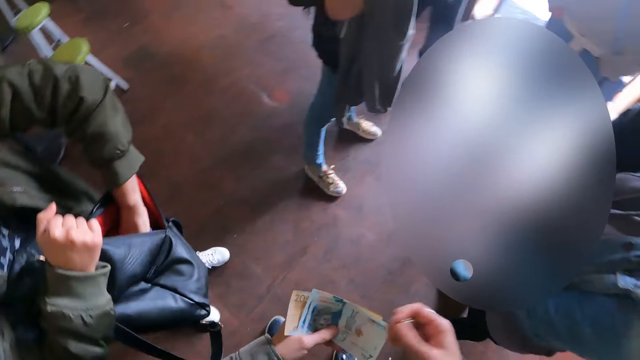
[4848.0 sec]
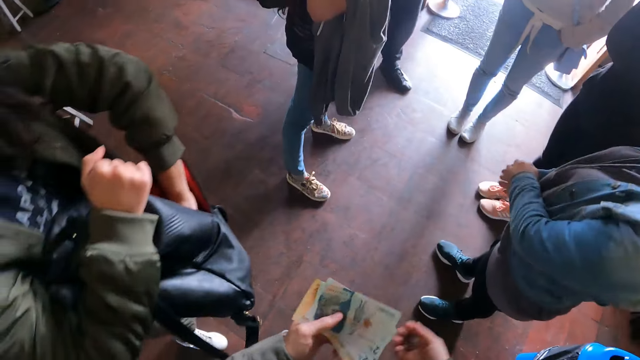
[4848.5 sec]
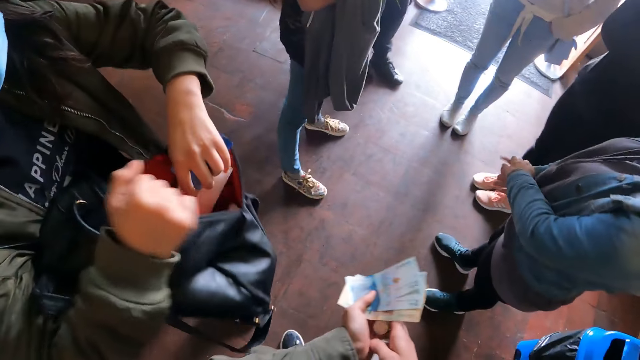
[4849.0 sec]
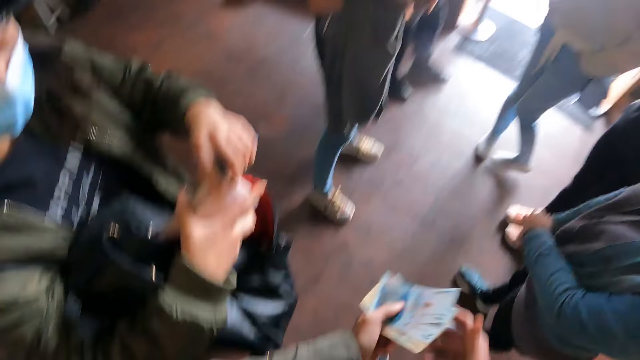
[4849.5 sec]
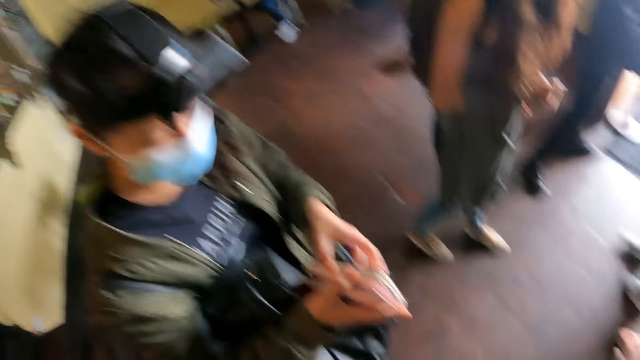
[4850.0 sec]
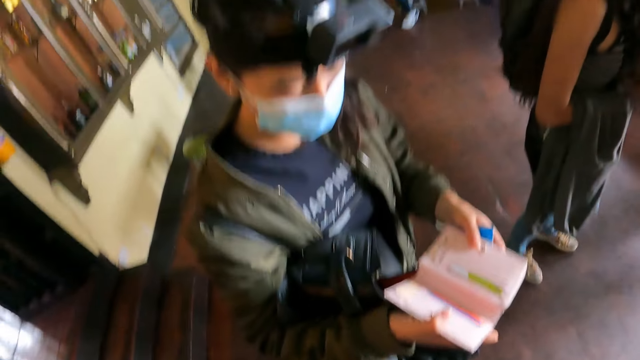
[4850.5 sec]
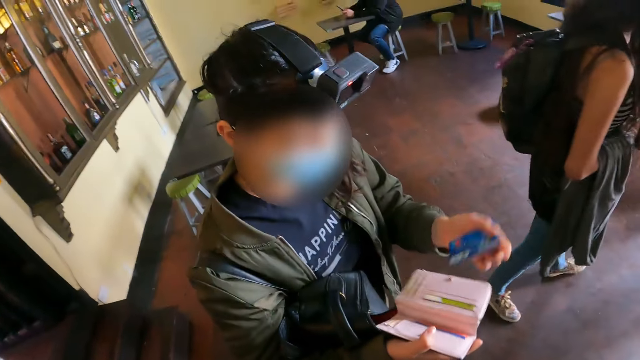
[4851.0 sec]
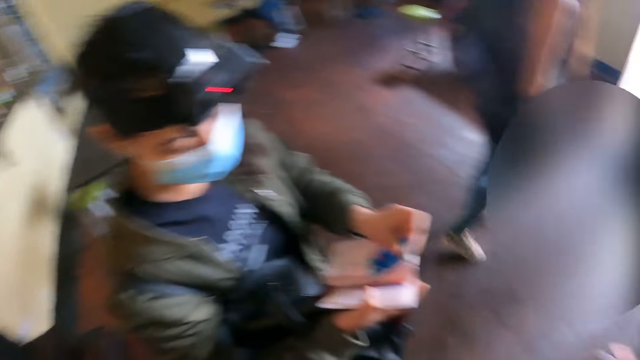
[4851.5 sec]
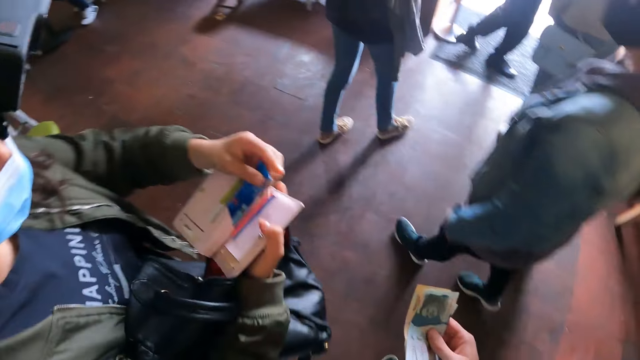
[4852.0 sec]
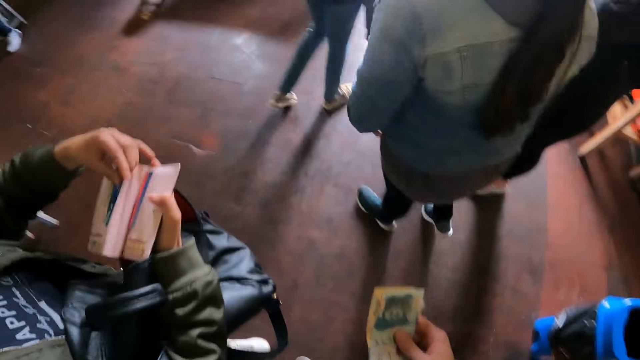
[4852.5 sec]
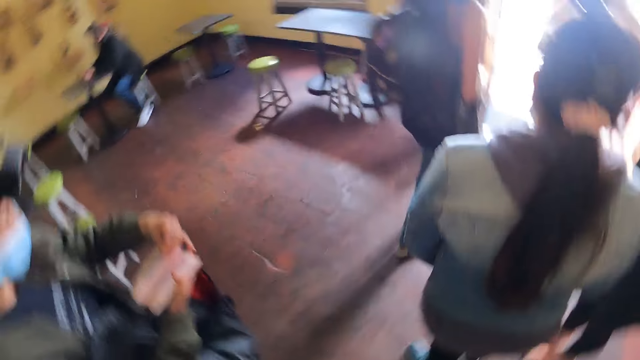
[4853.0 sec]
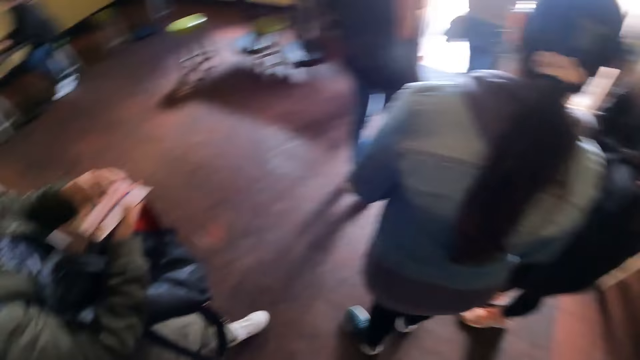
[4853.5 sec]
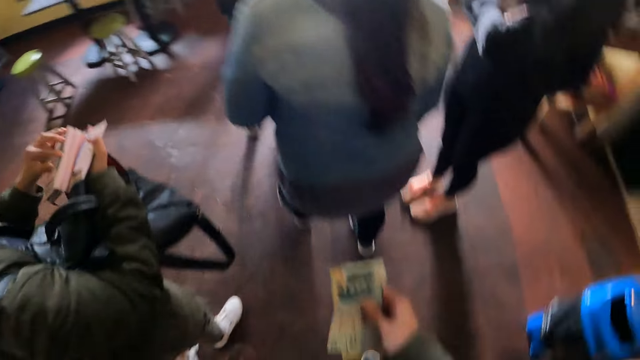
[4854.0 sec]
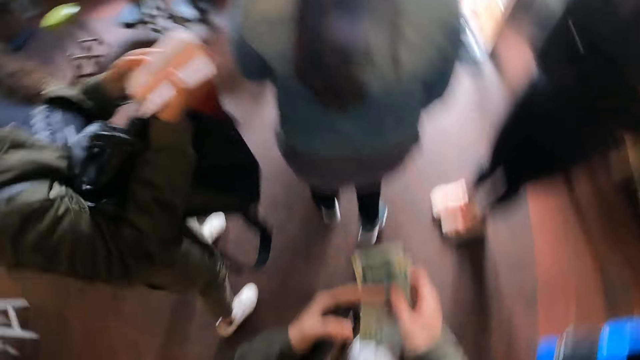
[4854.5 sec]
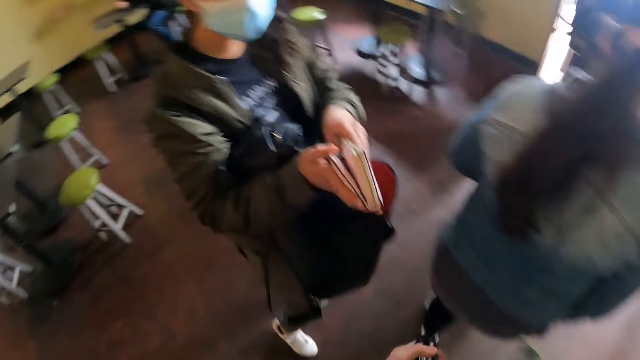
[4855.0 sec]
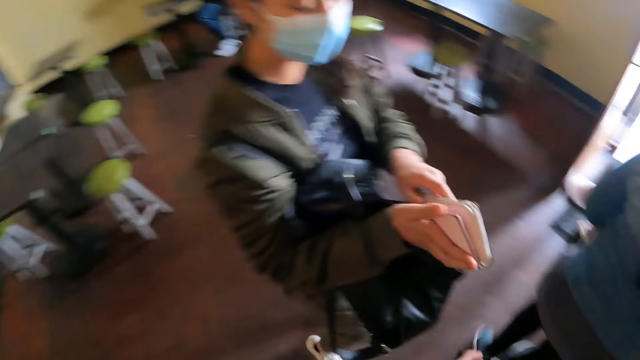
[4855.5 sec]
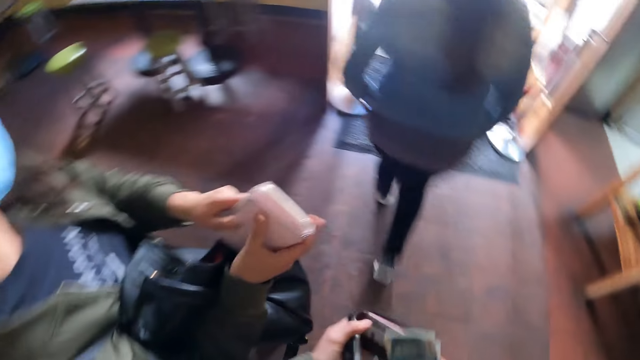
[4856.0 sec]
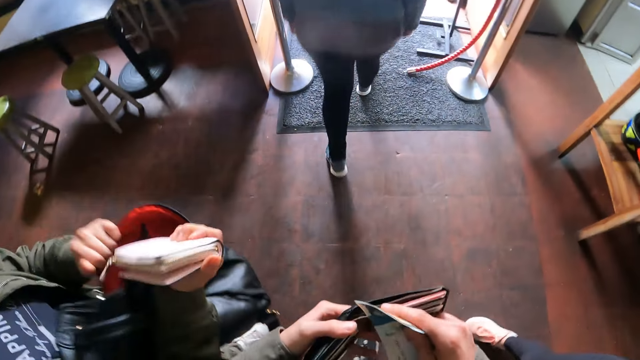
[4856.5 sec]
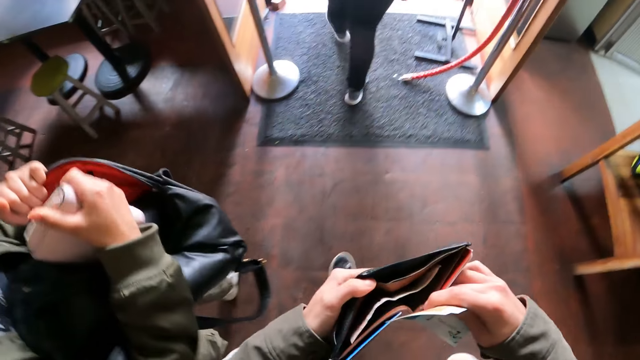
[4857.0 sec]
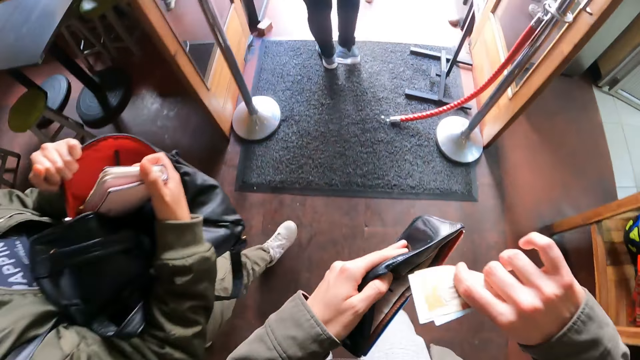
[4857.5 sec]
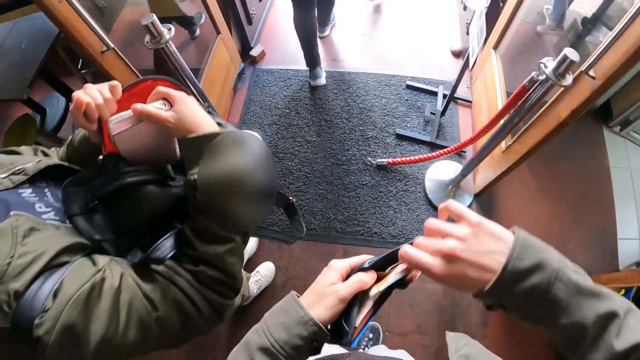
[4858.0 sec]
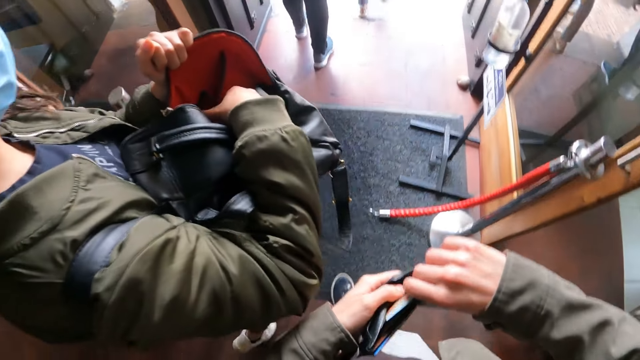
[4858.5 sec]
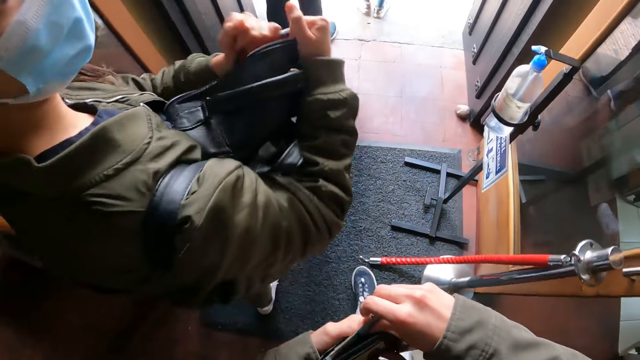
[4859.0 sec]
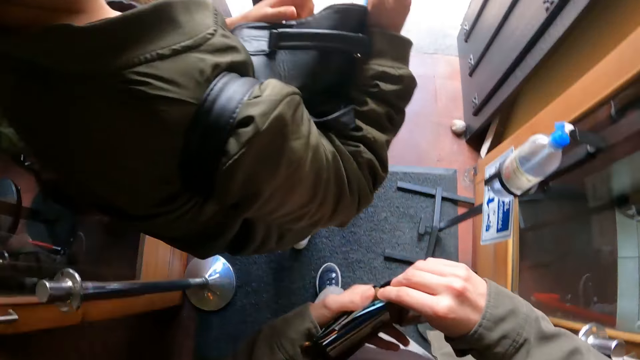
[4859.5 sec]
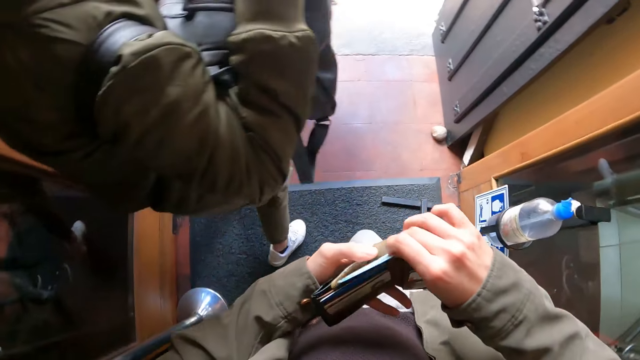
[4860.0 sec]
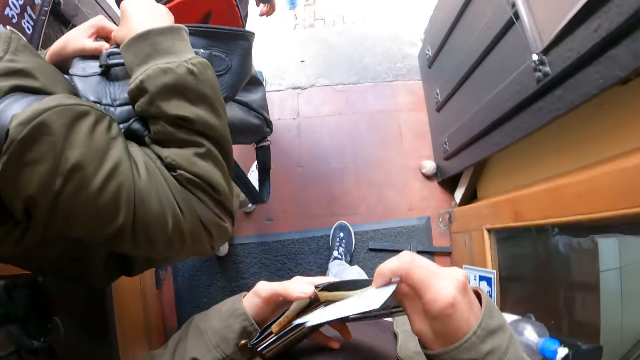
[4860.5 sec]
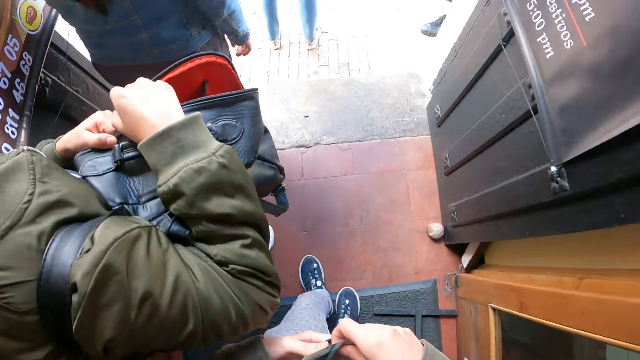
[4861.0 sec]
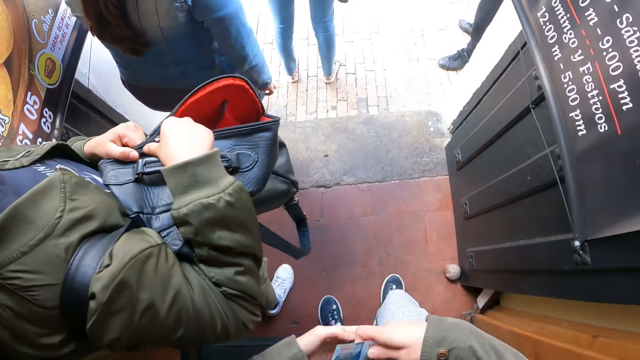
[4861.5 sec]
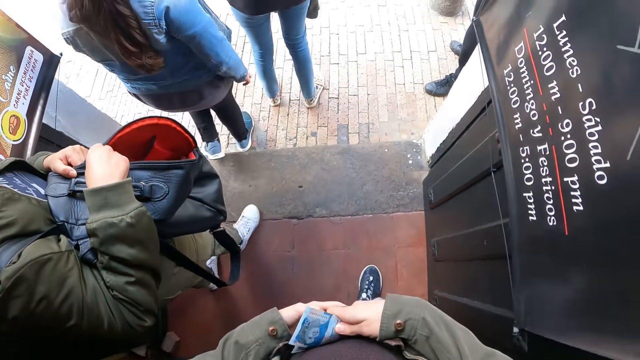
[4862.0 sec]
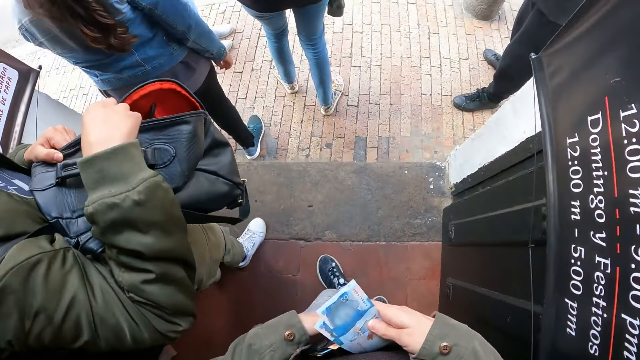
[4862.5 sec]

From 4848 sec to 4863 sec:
A woman removes a wallet from the bag. The camera wearer interacts with the woman. The woman opens the wallet and holds a credit card. The camera wearer holds money. The woman puts the card in the wallet and walks around the restaurant. The camera wearer holds a wallet and holds the money. The woman closes the wallet. The camera wearer walks around the restaurant. They open the wallet, hold the money and put the money in the wallet. The woman puts the wallet in the backpack. The camera wearer walks out of the room. The woman walks out of the room. The camera wearer pulls the money from the wallet, holds the wallet and walks in the restaurant. They put the money in the wallet, walk on the restaurant entrance, hold the money and hold the wallet. The woman closes the backpack.

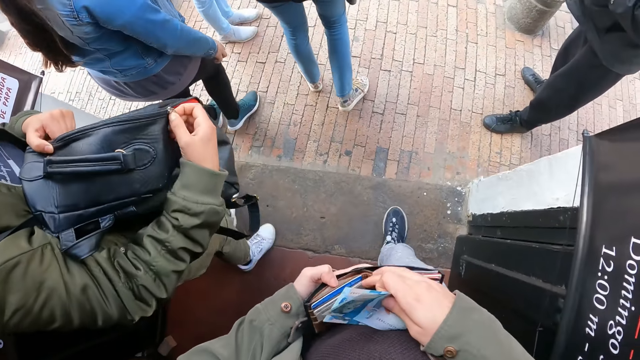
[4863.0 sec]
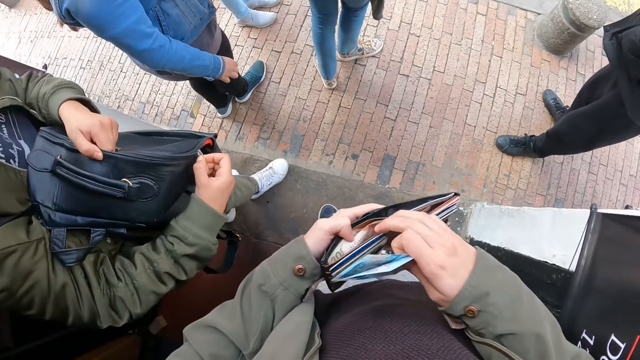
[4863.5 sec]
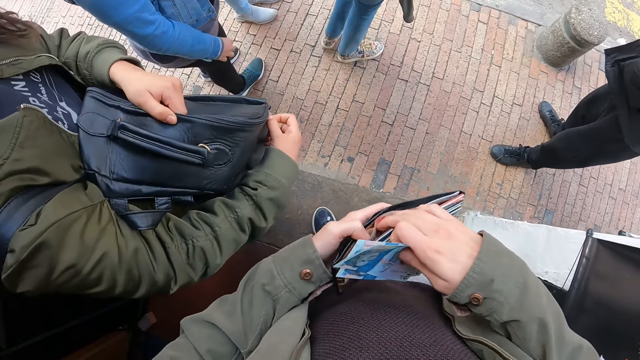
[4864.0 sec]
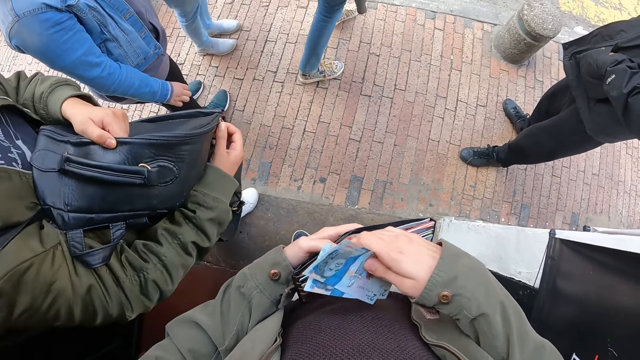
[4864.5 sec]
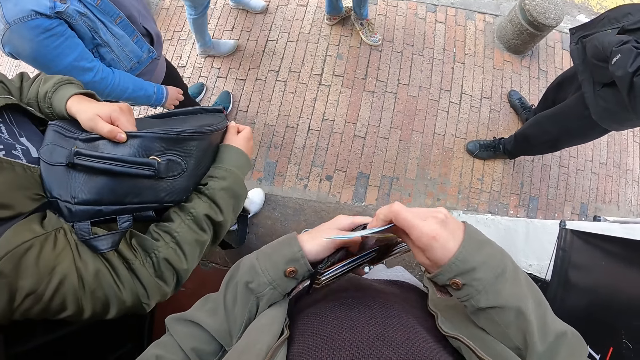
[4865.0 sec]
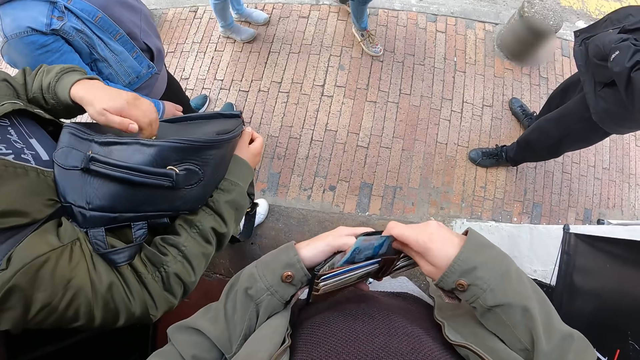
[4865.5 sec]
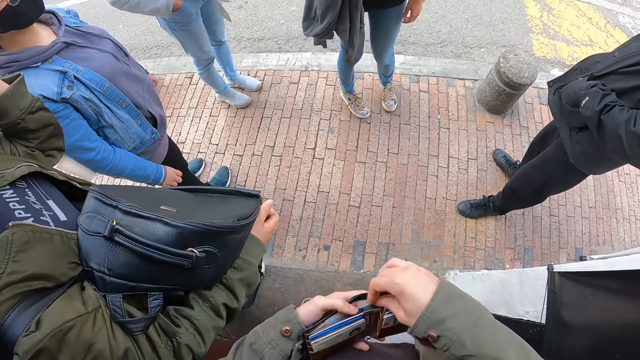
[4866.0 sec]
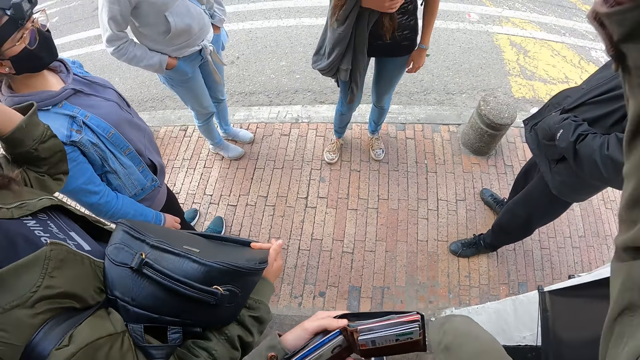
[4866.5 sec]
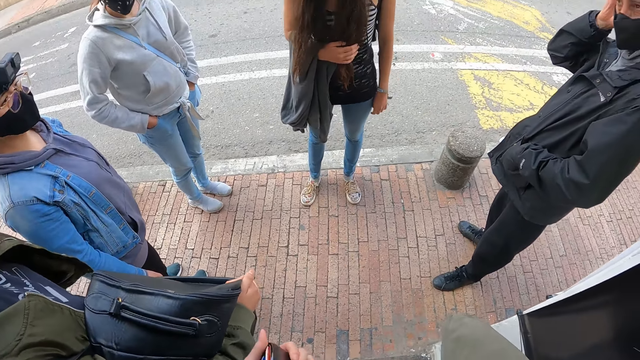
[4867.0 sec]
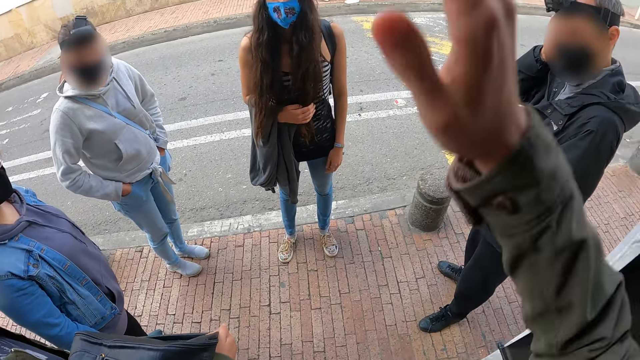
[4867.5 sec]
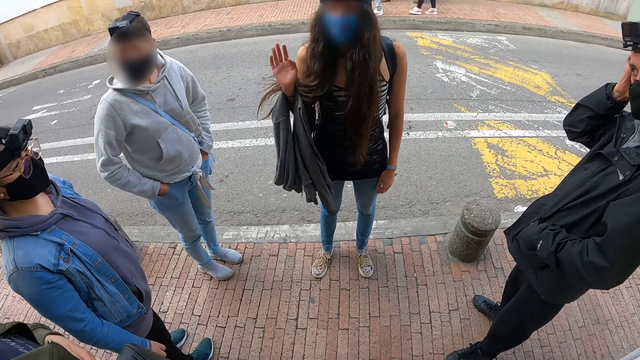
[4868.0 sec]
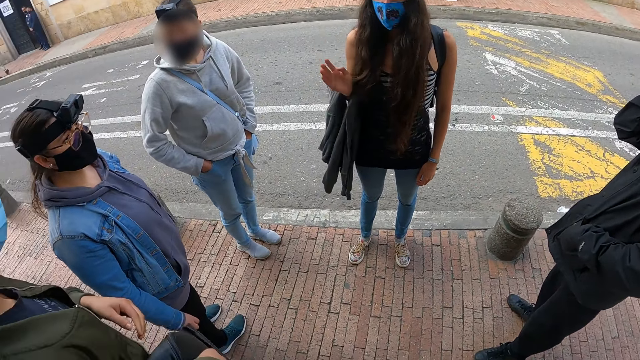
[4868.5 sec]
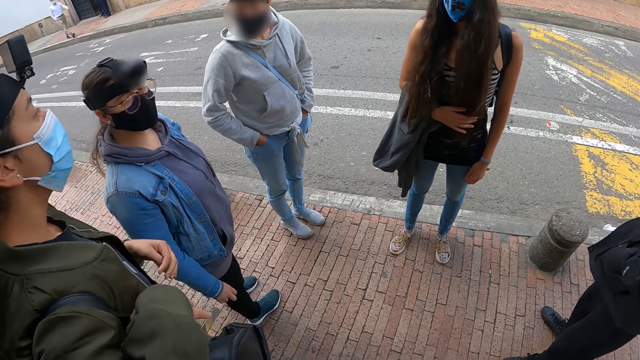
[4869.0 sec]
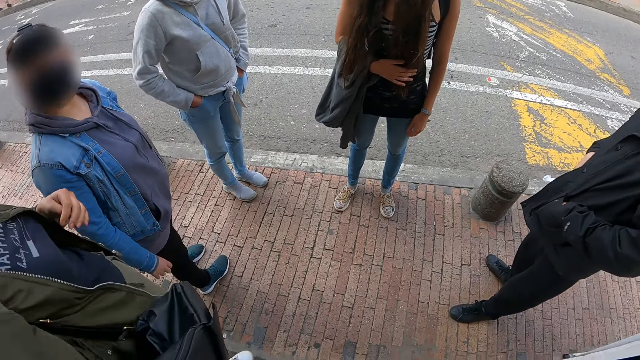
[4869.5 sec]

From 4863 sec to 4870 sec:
The camera wearer stands on the restaurant entrance. He holds a wallet. He holds money. He puts the money in the wallet. He lifts his hand. He holds the wallet. He looks around.
